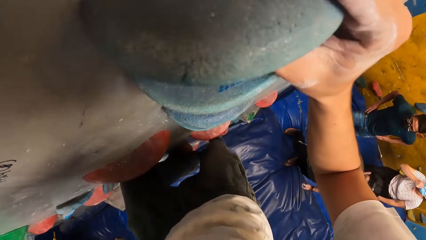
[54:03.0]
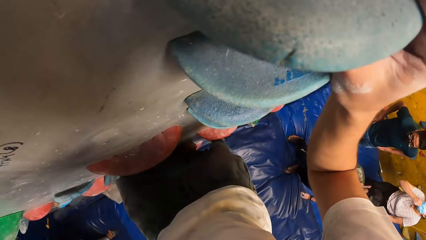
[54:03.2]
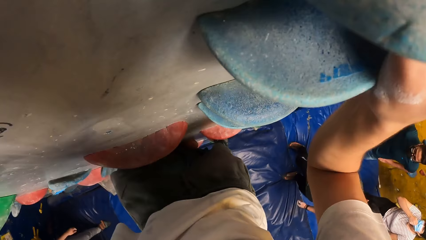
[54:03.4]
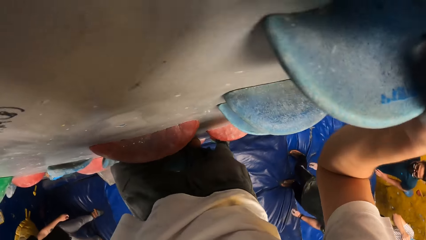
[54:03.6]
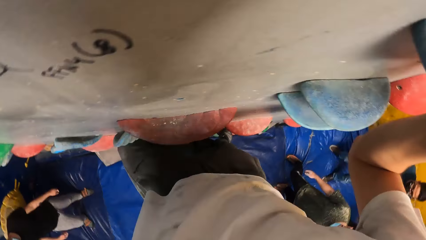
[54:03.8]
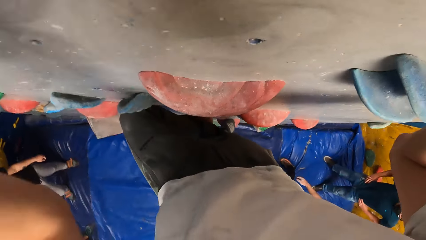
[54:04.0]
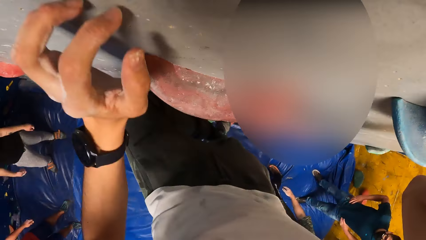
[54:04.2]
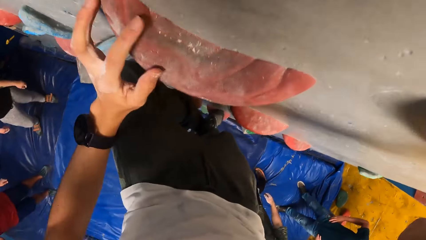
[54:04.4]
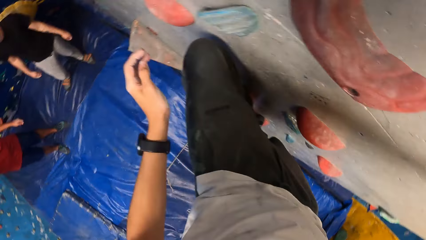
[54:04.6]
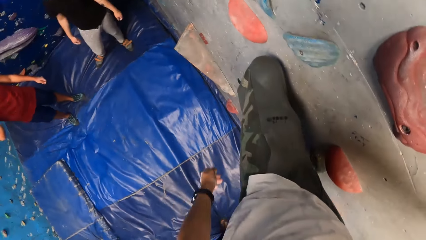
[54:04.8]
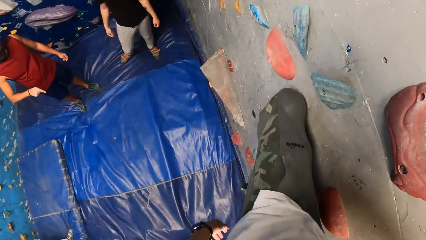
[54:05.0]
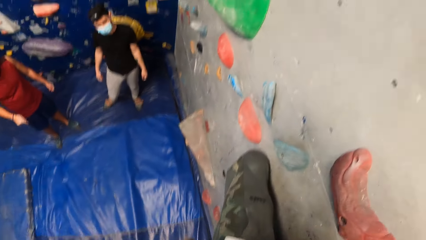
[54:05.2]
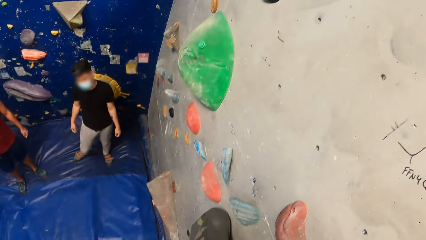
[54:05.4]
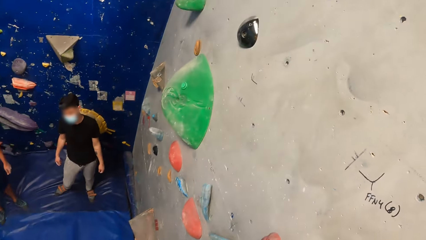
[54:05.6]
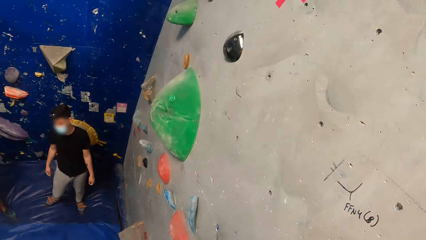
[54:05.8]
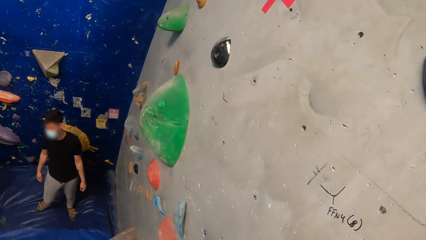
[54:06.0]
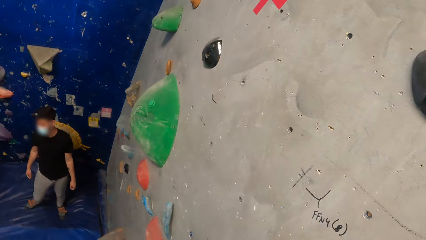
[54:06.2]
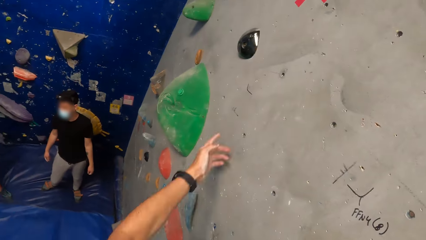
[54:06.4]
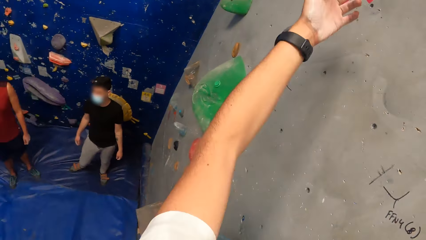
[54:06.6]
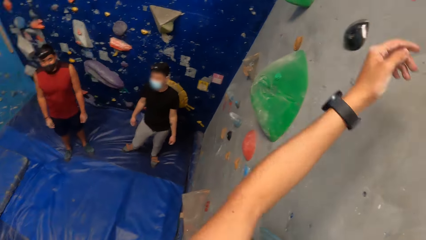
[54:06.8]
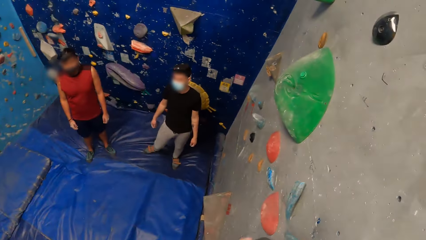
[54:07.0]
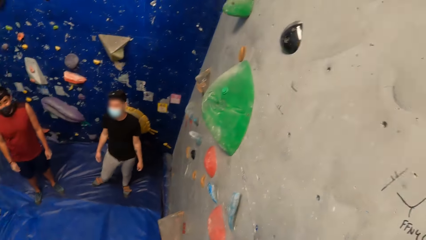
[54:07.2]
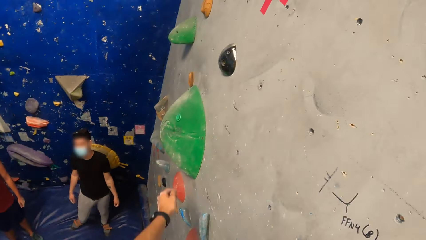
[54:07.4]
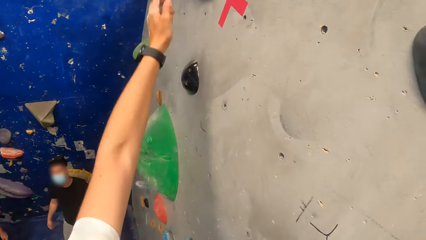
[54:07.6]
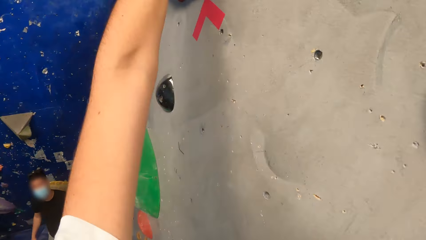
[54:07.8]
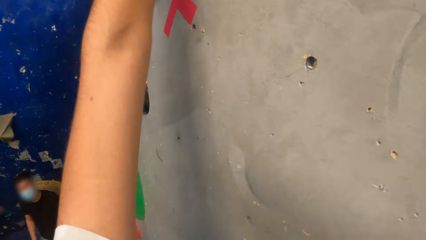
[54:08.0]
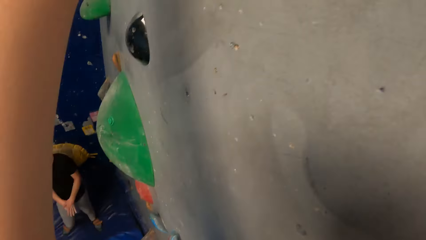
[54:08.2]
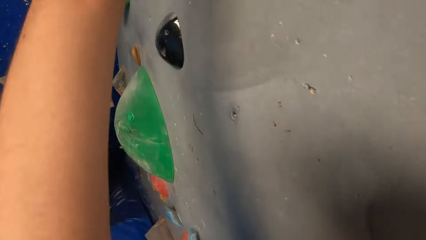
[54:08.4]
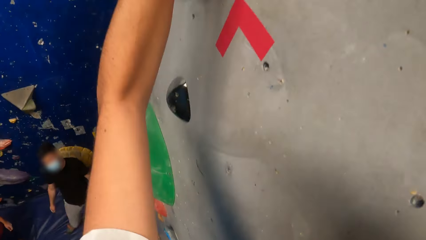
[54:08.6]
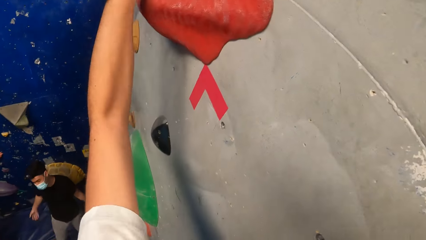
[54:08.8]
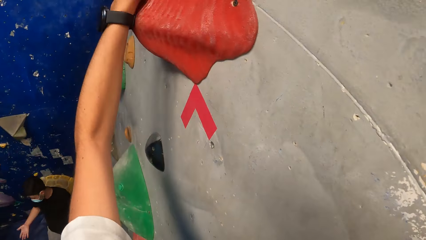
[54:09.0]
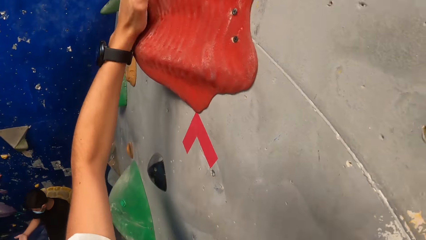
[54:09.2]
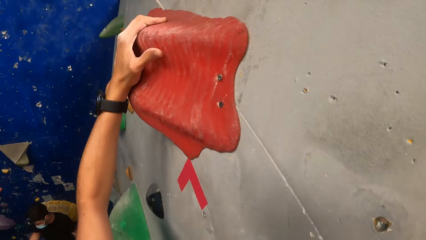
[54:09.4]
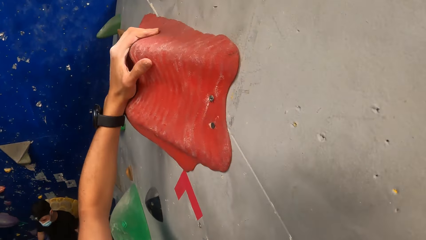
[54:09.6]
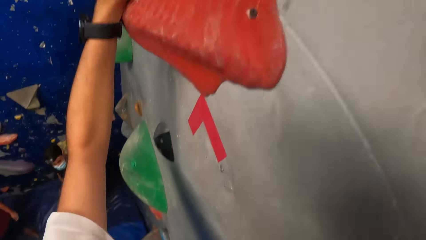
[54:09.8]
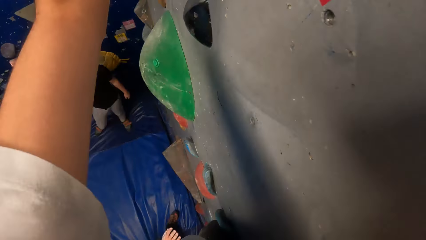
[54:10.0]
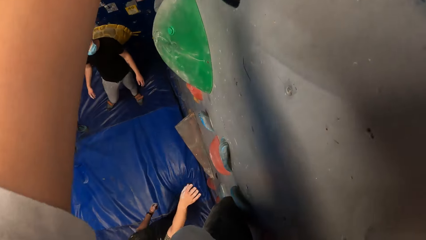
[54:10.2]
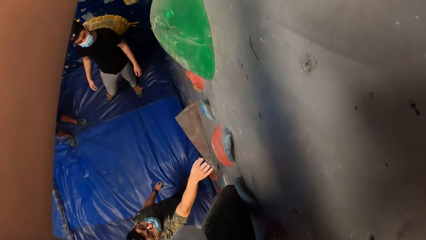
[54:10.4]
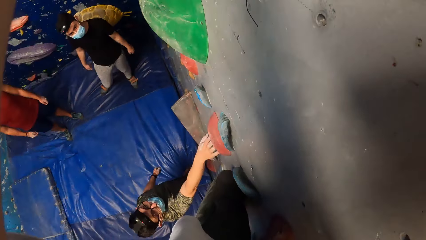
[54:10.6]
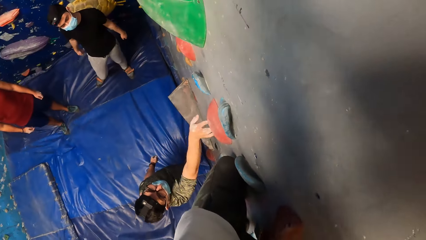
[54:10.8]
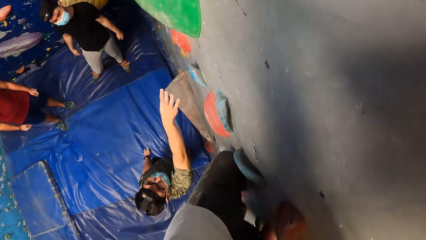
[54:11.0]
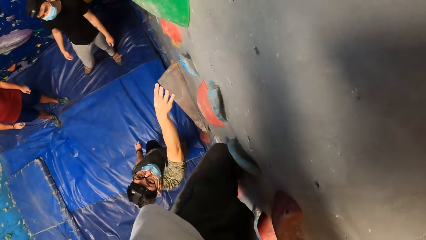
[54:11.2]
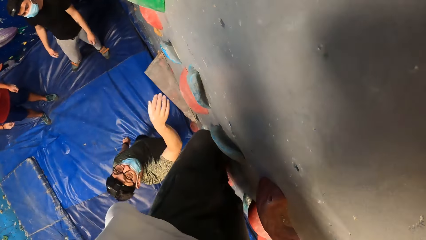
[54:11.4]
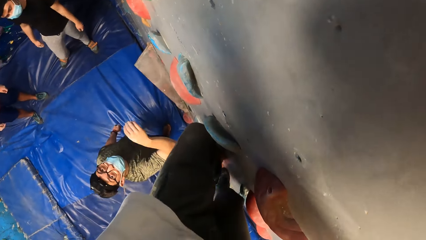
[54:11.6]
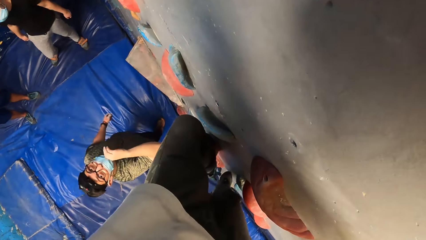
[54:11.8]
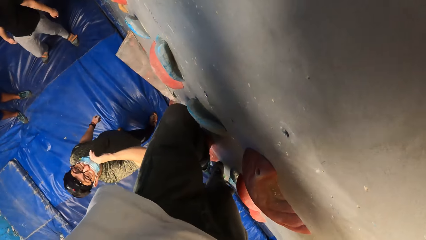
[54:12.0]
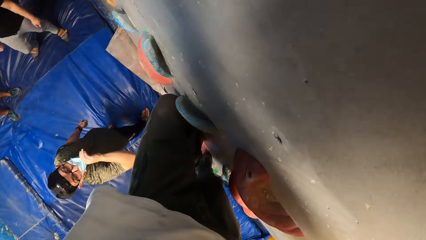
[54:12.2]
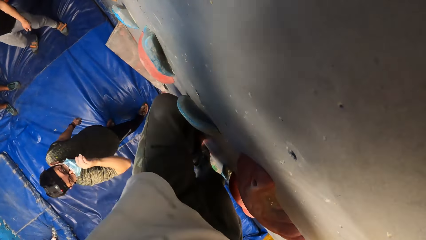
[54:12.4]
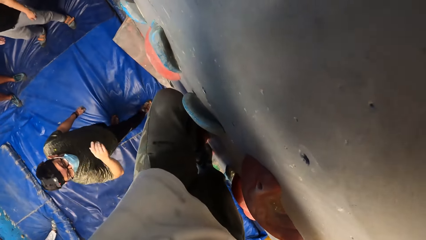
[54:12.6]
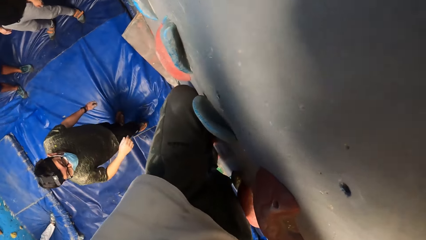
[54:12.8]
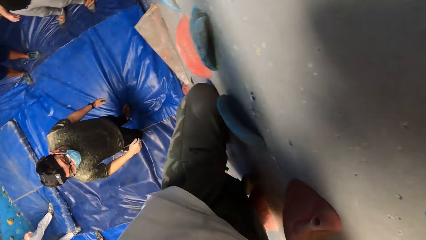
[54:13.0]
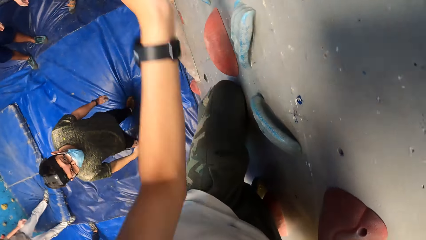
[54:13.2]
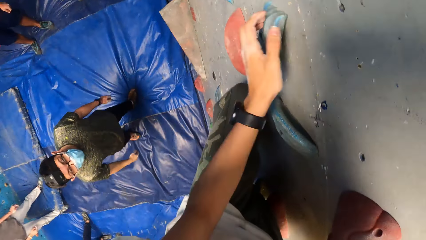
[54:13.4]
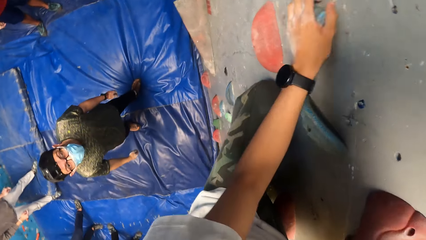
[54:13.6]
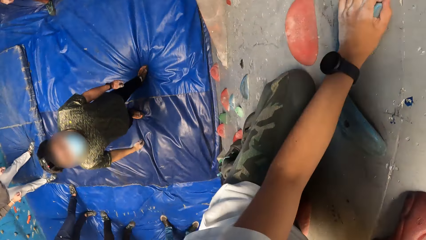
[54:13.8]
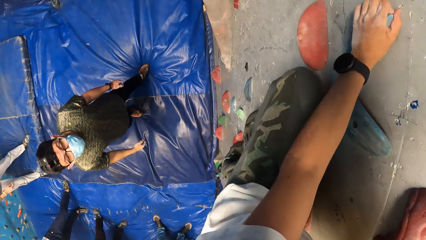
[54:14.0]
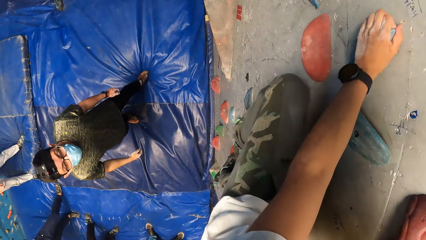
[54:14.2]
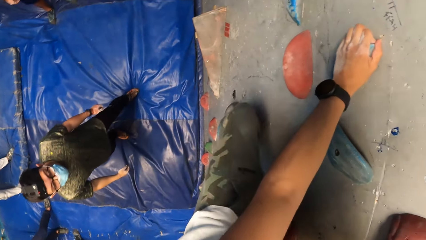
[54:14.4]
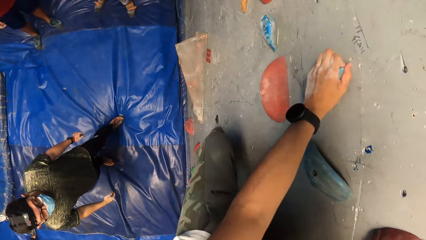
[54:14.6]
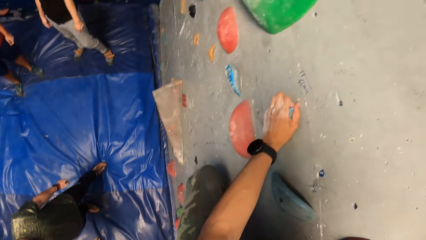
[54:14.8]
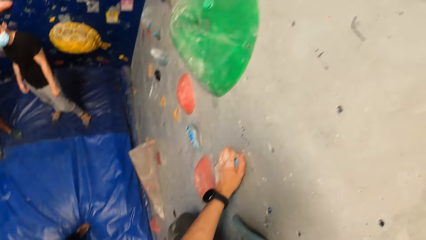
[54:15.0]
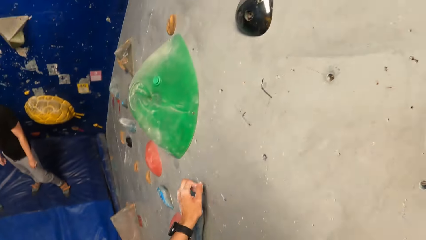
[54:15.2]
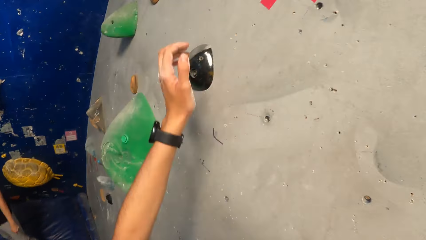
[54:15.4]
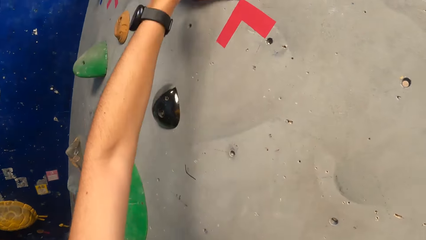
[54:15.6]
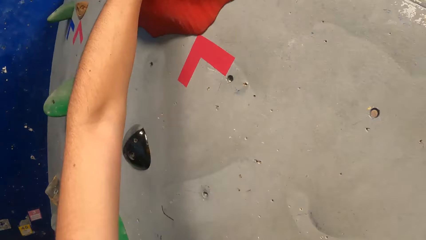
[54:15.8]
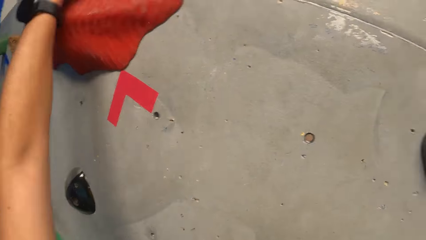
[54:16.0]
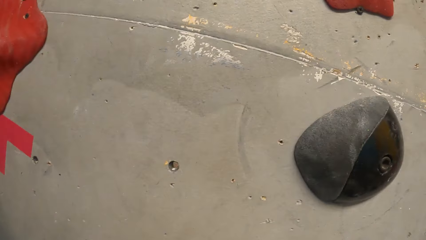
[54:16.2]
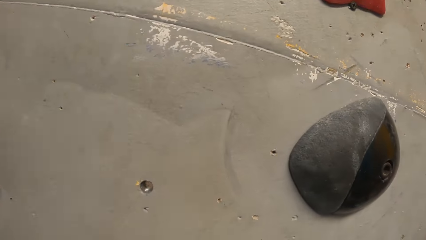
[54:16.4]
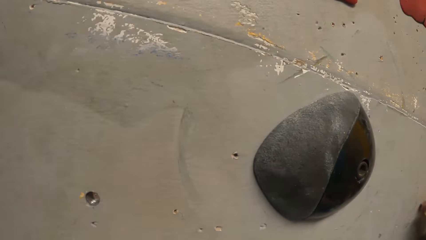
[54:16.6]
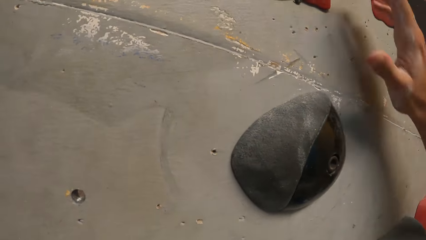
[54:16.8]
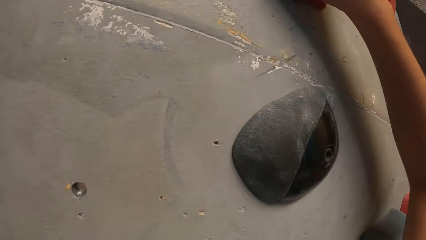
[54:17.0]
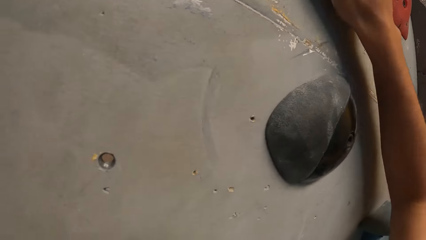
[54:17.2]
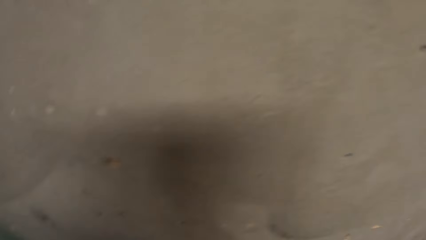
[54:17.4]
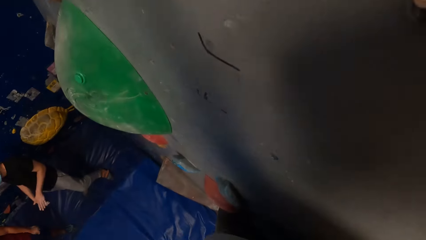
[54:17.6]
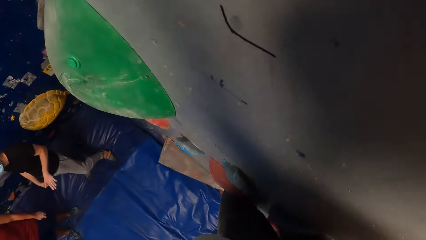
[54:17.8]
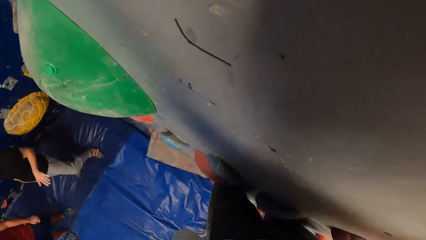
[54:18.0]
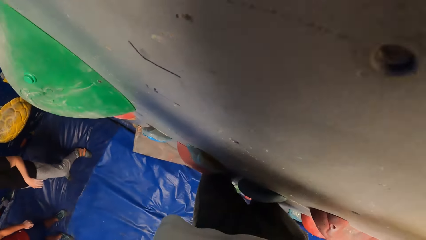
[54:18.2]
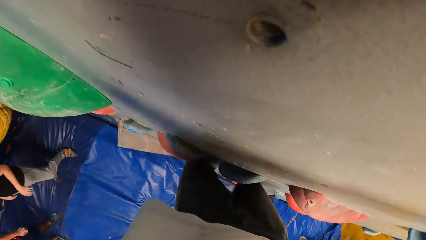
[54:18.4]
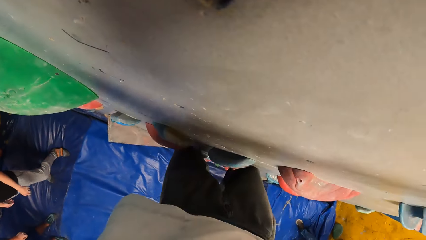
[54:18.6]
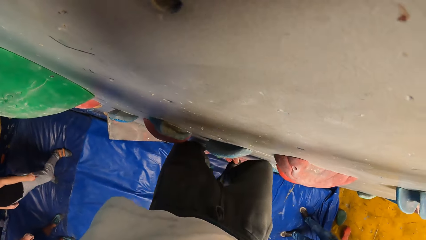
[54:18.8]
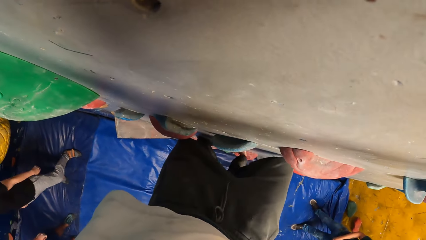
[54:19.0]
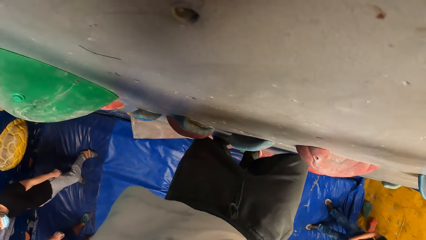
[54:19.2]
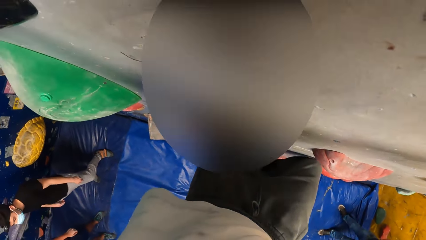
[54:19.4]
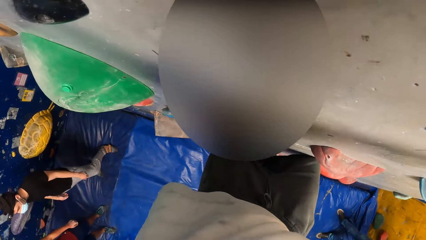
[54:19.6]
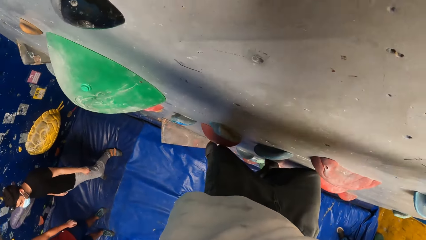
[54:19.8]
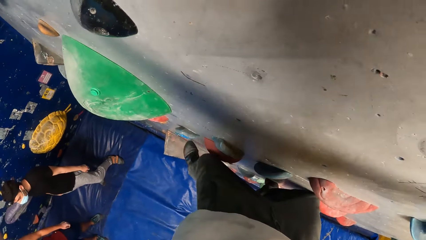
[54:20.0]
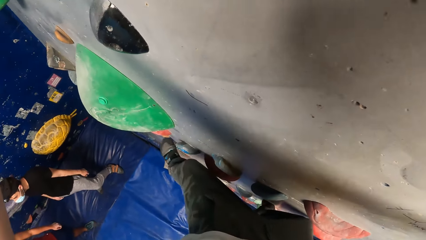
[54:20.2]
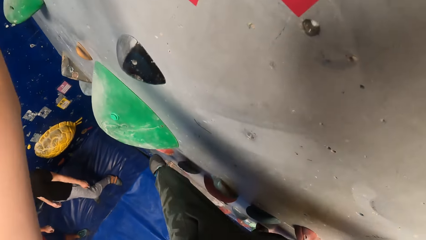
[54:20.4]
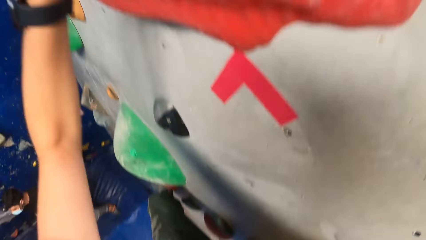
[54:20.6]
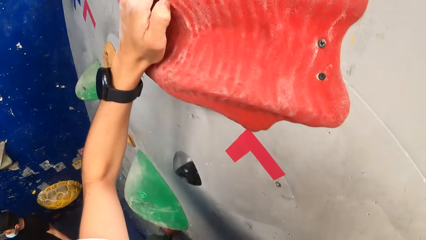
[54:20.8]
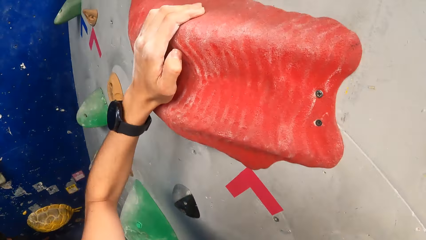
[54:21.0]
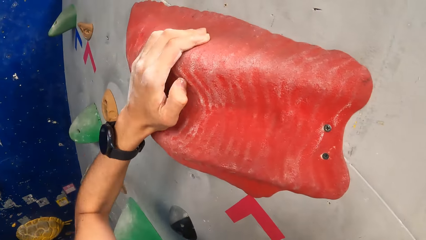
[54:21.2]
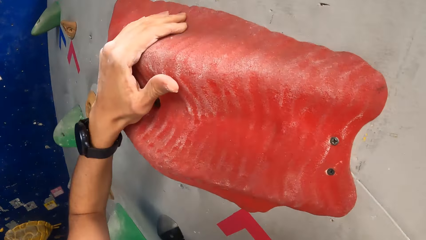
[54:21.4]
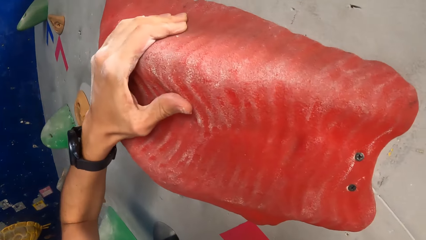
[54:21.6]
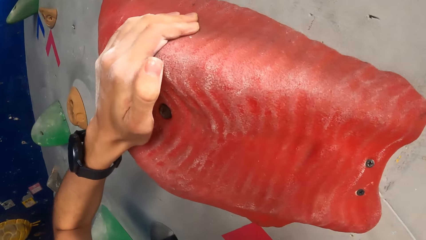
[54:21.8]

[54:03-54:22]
The camera wearer looks down. He stretches the hand. He climbs the wall. The man touches the wall with his right hand and adjusts the facemask on his face with his right hand. The camera wearer looks at the man. He climbs the climbing wall. He places his right leg on a sloper on the bouldering wall.
